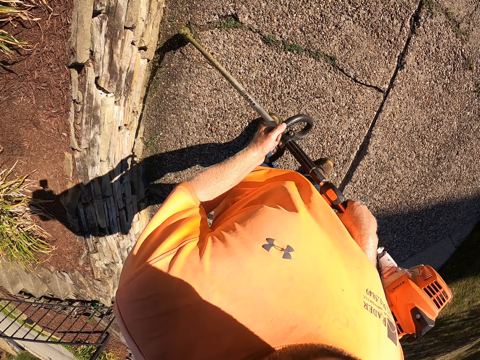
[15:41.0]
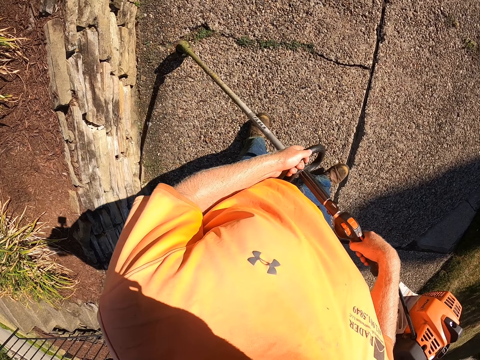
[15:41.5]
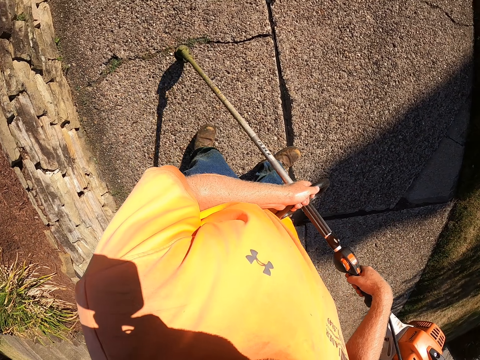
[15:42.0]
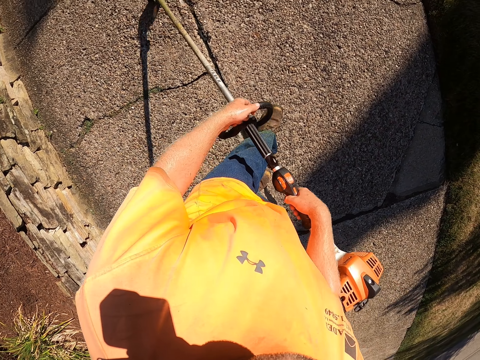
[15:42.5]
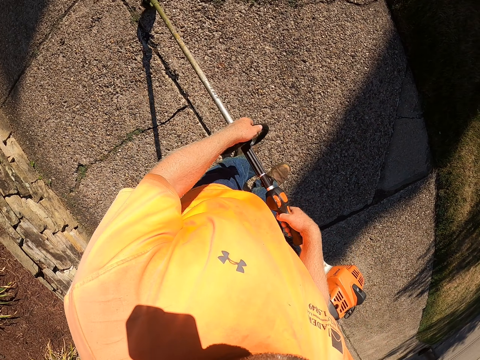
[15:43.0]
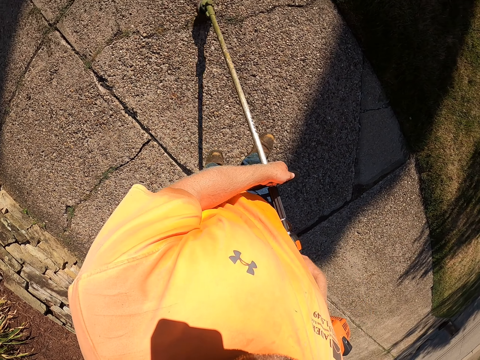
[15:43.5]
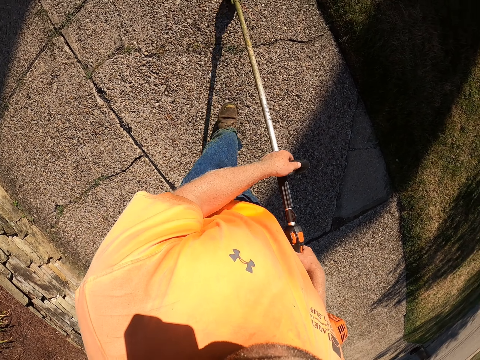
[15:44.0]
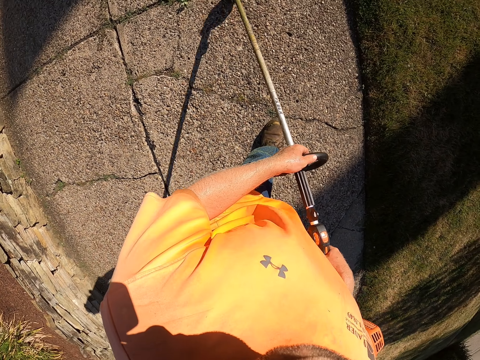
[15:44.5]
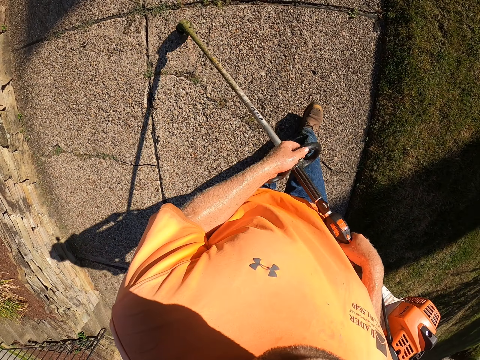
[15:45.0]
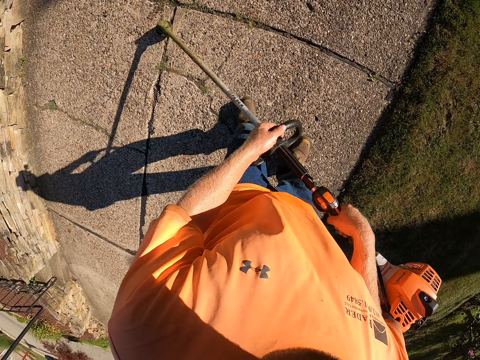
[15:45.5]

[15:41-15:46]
The camera wearer moves the grass cutter on the pavement.

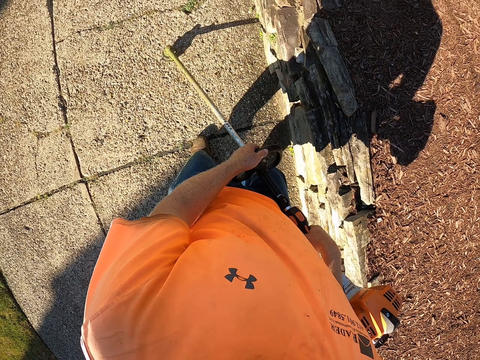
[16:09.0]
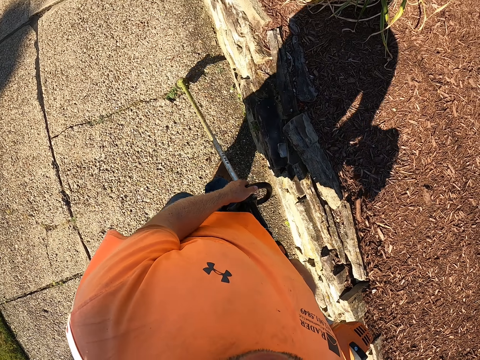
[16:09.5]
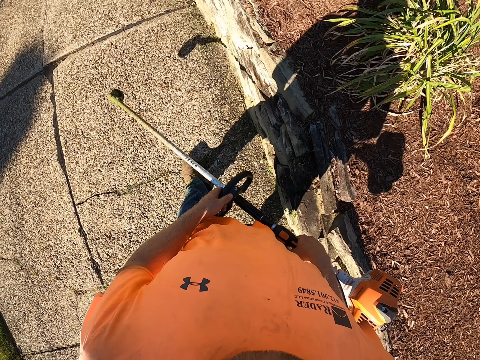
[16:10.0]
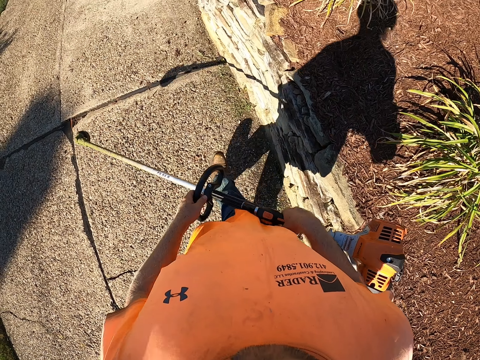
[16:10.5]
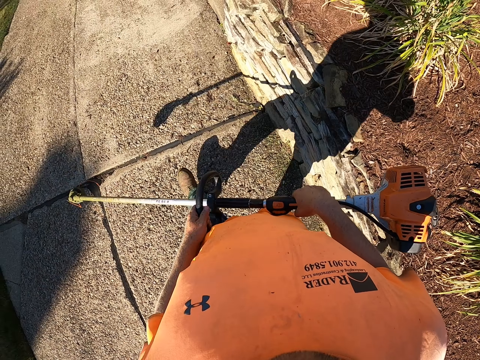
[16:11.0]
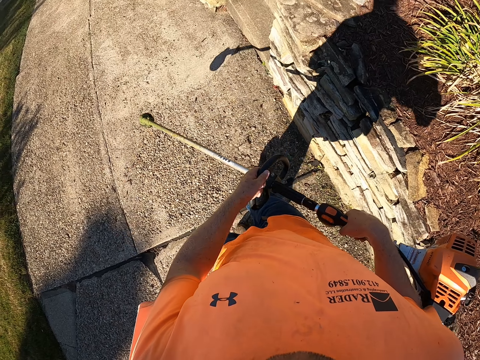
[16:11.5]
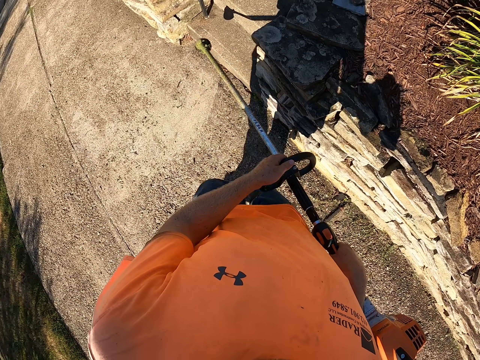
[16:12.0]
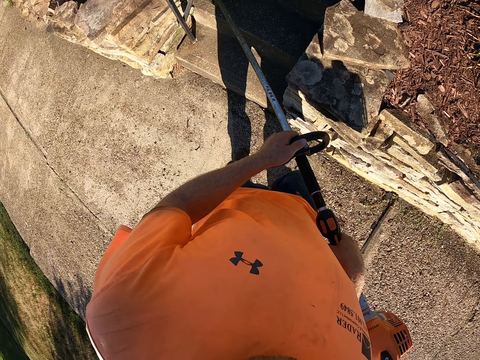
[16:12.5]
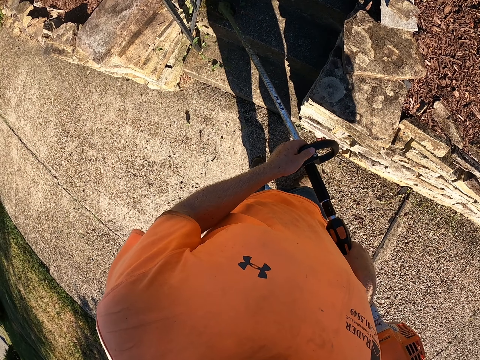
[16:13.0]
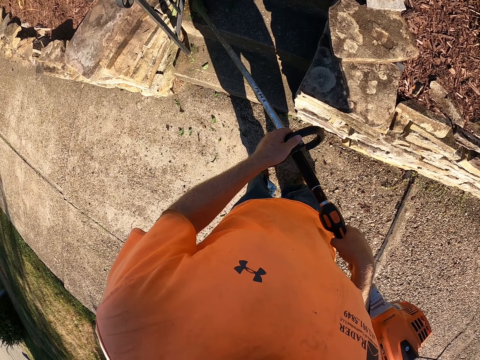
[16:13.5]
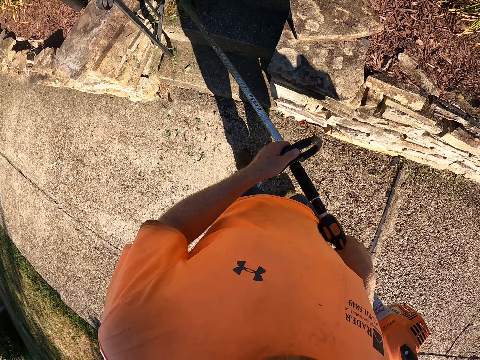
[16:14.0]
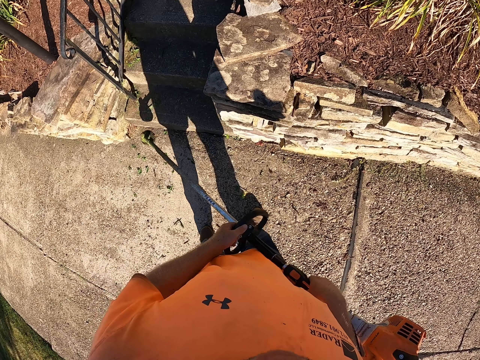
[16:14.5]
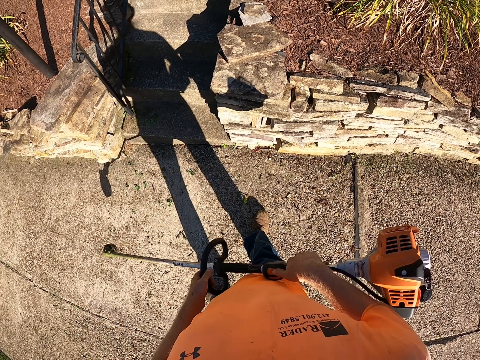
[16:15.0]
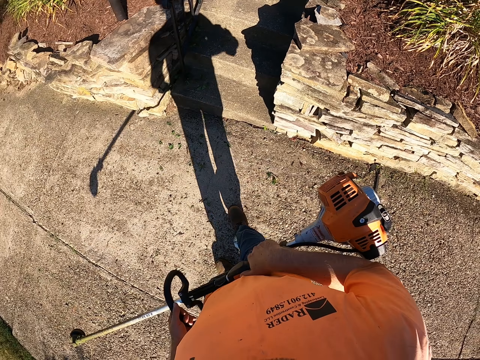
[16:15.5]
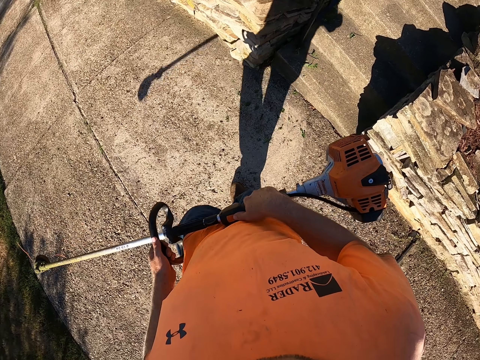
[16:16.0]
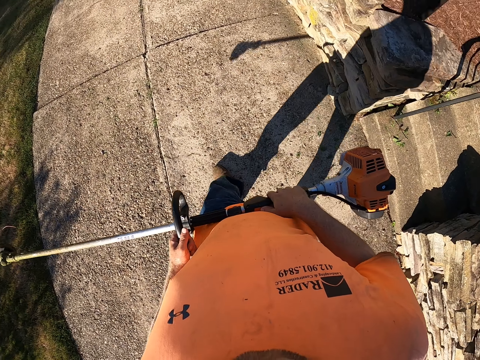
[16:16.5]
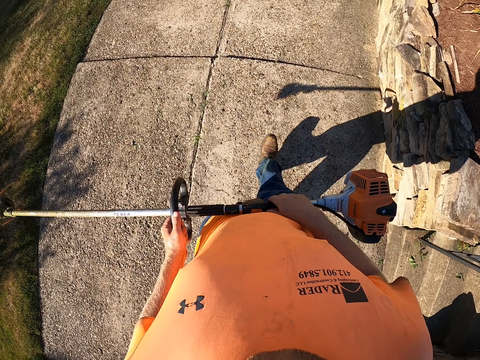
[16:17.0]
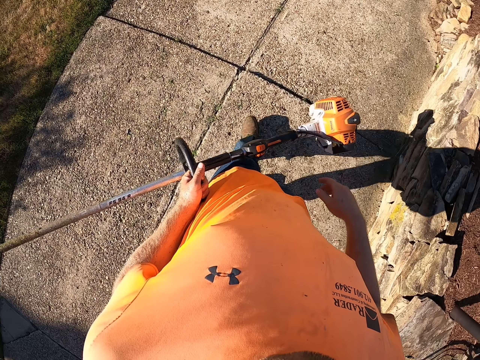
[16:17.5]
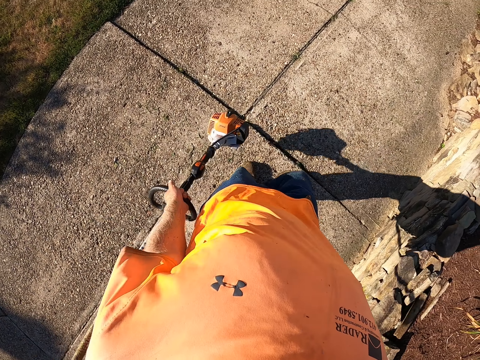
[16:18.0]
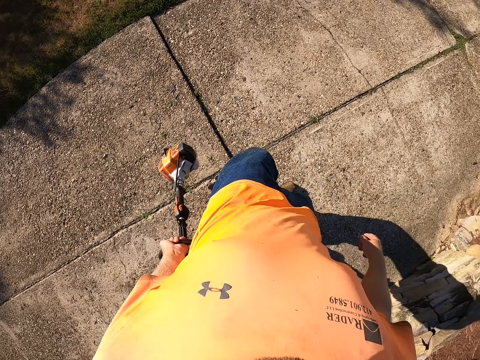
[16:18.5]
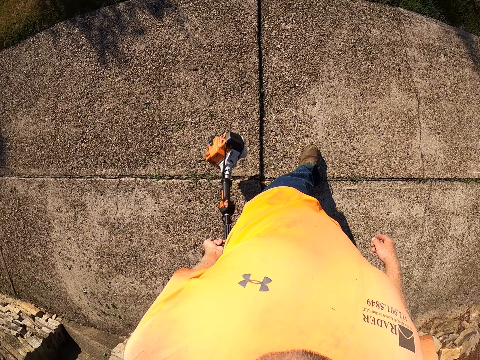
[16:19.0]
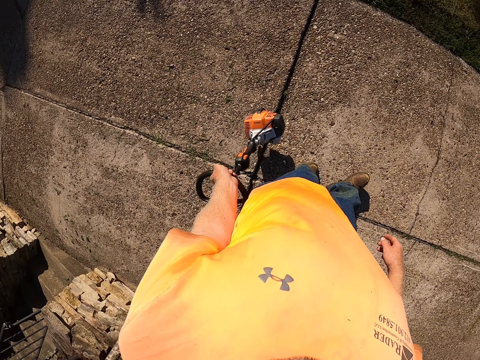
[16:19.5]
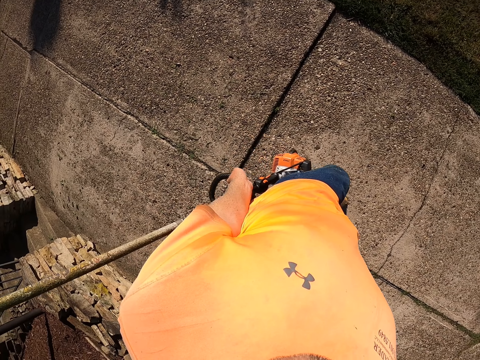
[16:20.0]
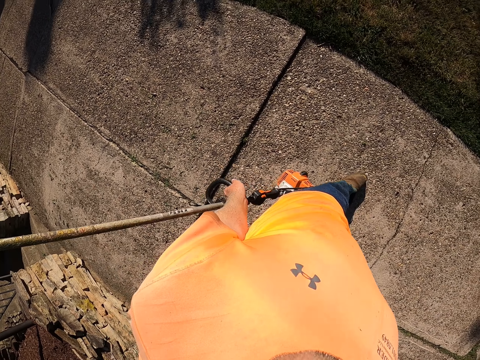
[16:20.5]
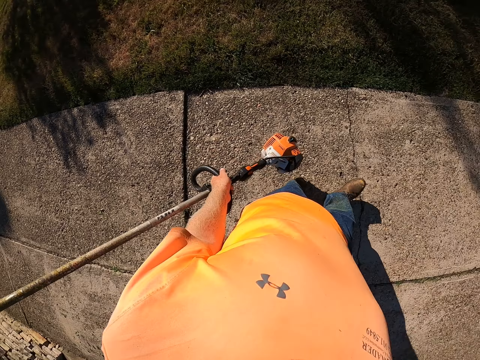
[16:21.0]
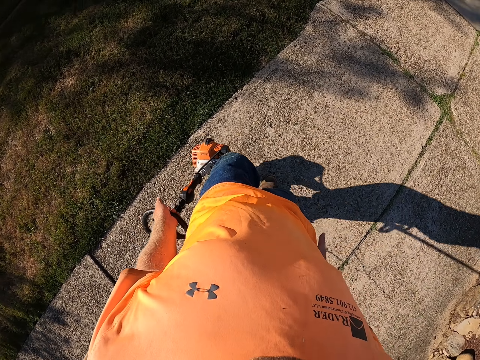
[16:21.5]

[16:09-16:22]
The camera wearer walks. He cuts bushes with a brush cutter. He looks around. He walks. He holds the cordless grass trimmer with his left hand. He walks. He looks around. He walks.

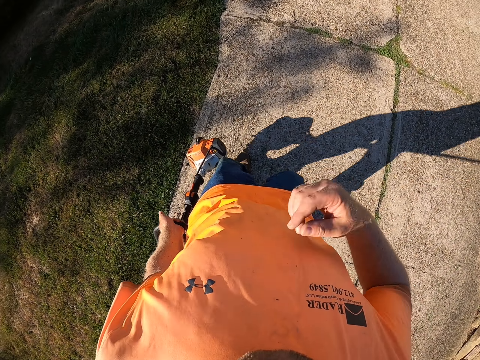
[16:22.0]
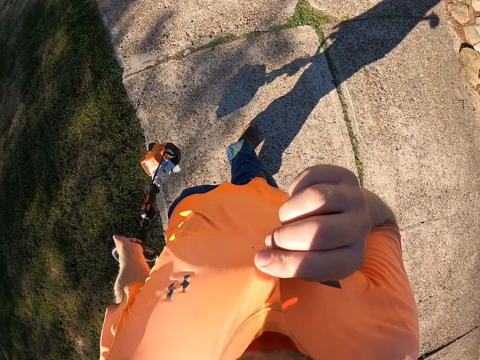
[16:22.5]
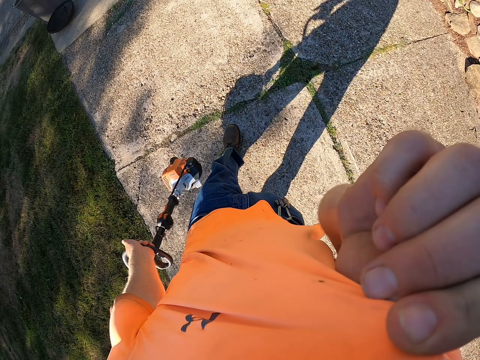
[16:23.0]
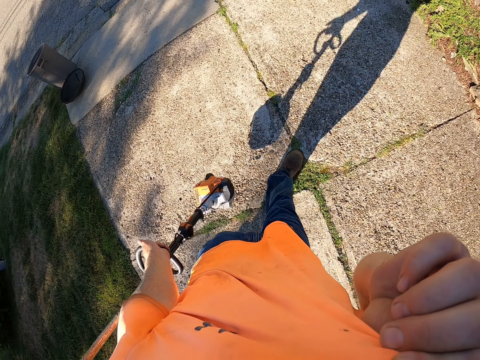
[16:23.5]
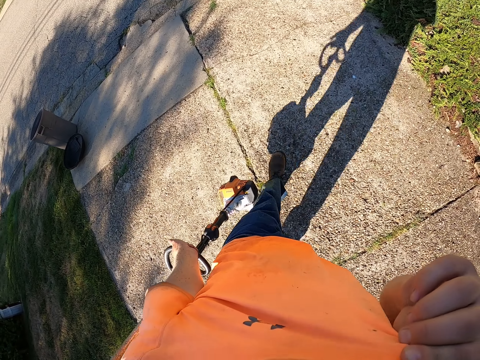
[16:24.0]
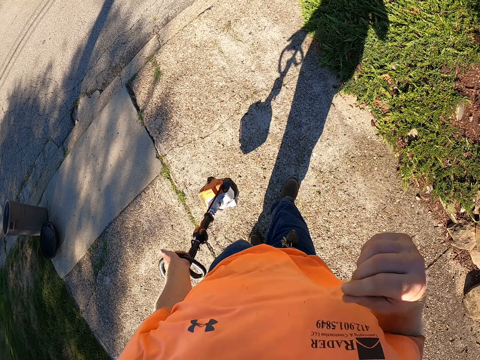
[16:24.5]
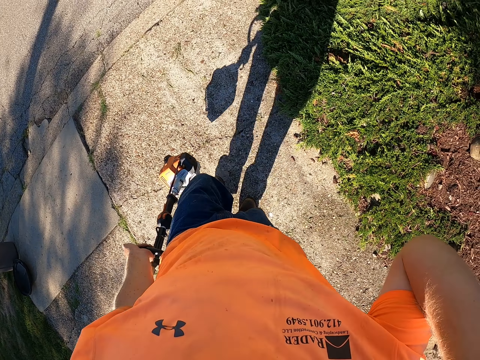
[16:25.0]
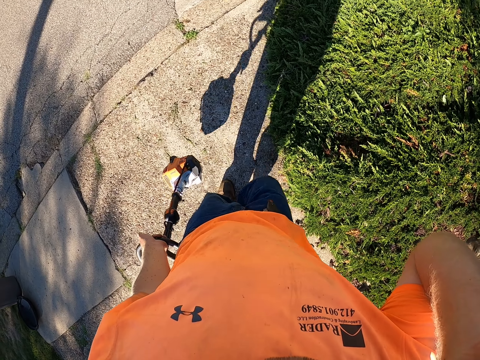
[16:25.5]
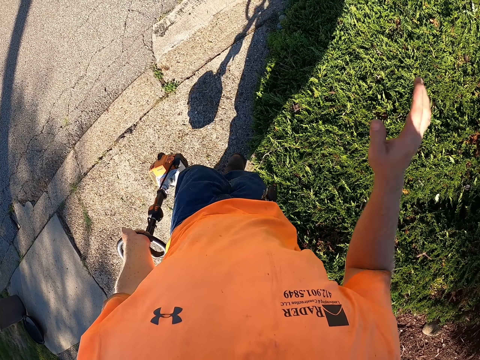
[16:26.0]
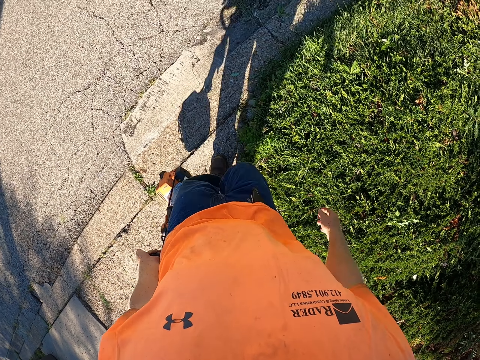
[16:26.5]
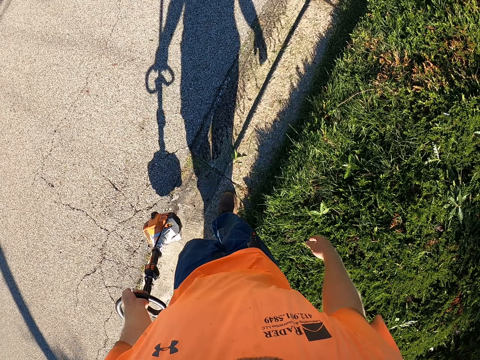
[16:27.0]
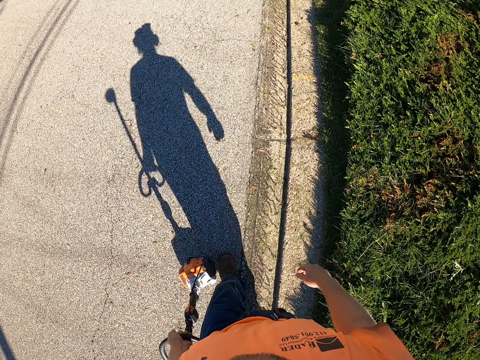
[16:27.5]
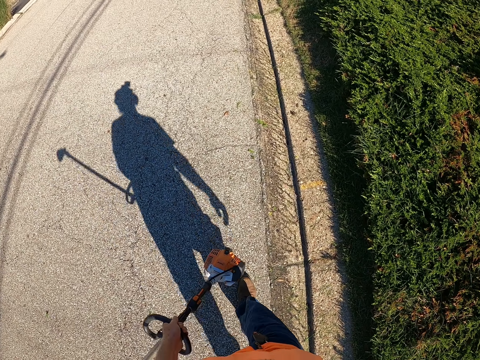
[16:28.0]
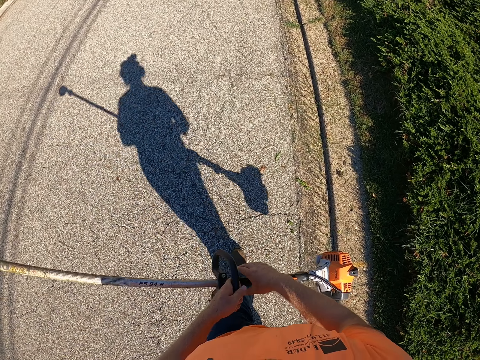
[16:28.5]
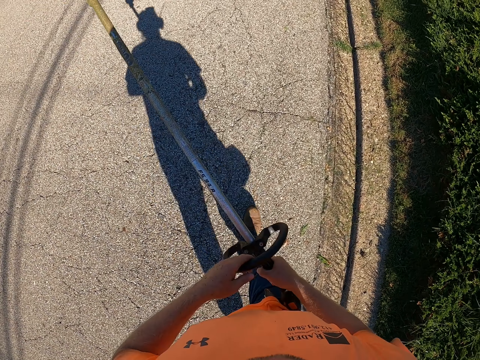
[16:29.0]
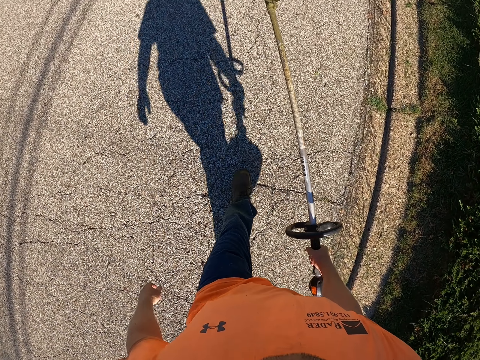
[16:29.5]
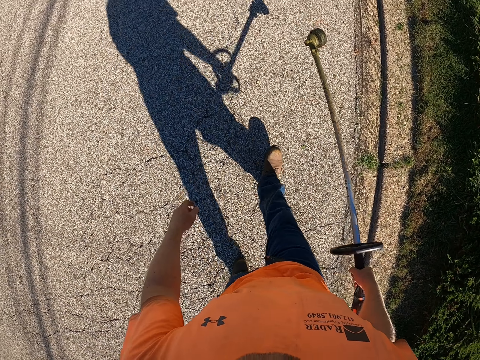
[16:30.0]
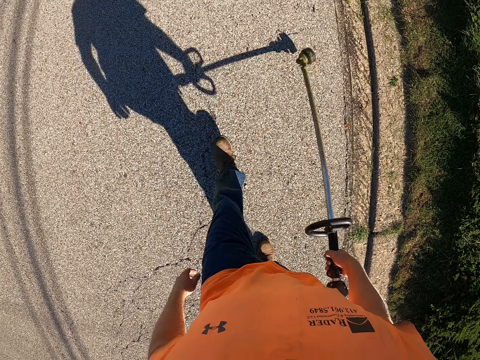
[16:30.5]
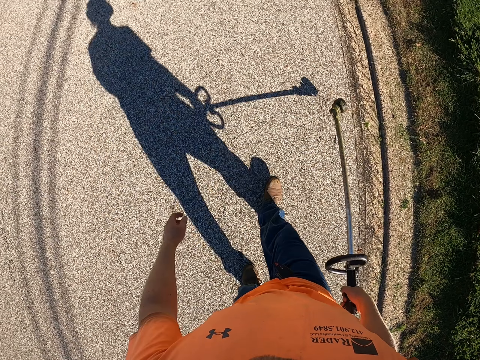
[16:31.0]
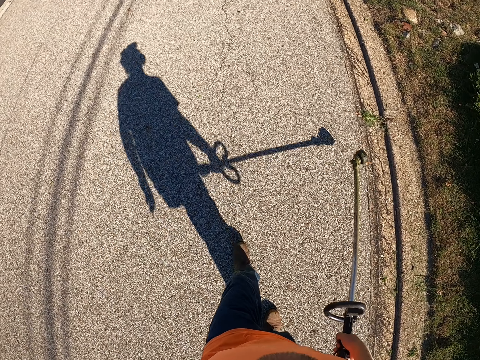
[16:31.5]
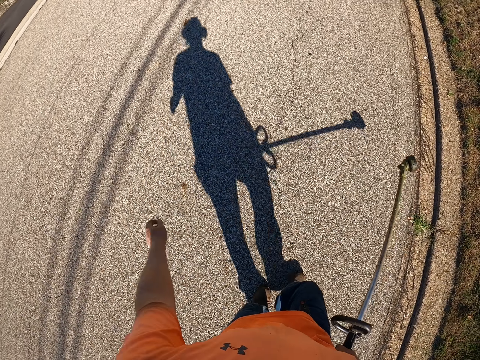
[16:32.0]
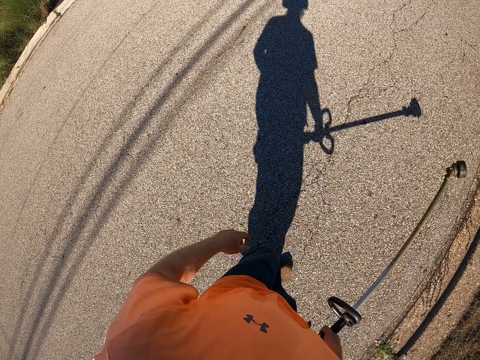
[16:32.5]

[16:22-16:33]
The camera wearer wipes his face with his shirt with his right hand. He touches the shirt. He walks to an end of the garden. He passes the cordless grass trimmer or brush cutter to his right hand from his left hand. He holds the brush cutter with the right hand. He walks.
